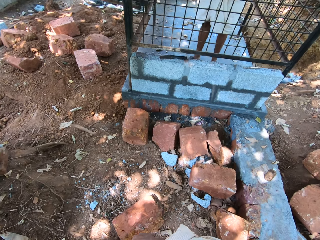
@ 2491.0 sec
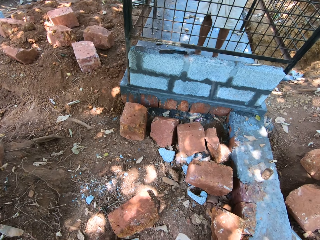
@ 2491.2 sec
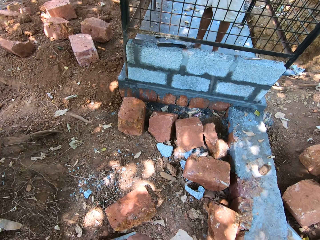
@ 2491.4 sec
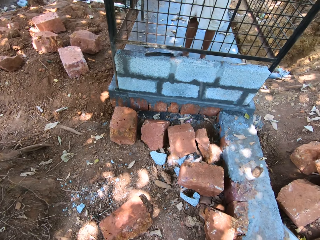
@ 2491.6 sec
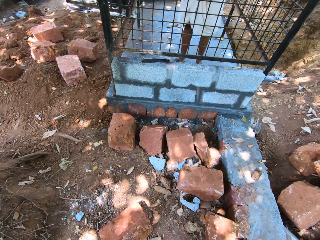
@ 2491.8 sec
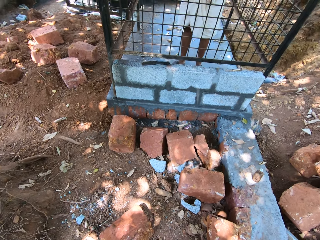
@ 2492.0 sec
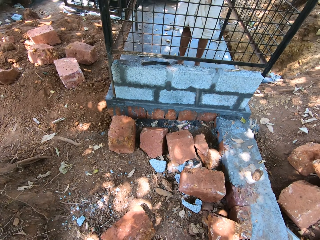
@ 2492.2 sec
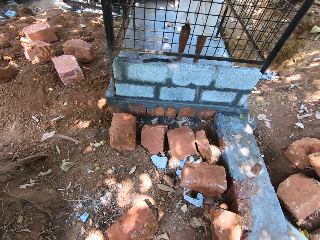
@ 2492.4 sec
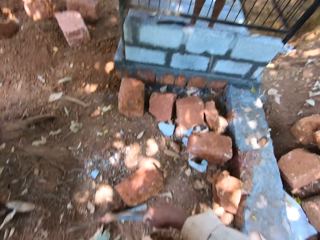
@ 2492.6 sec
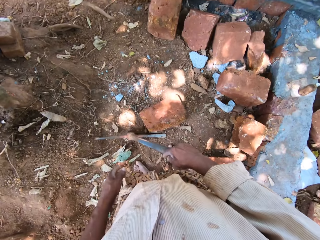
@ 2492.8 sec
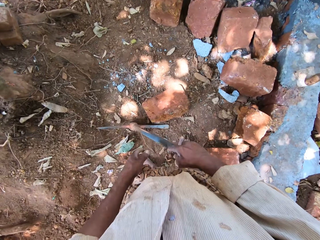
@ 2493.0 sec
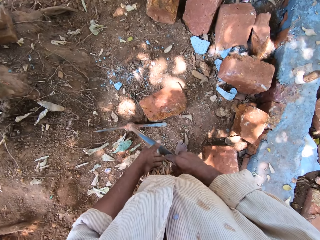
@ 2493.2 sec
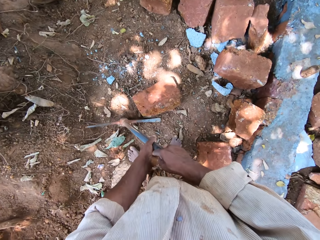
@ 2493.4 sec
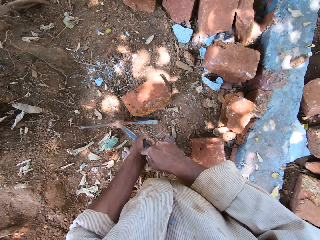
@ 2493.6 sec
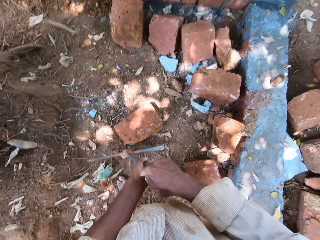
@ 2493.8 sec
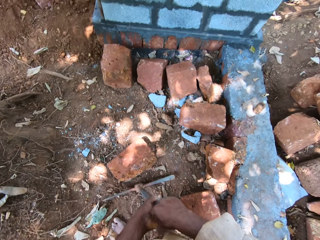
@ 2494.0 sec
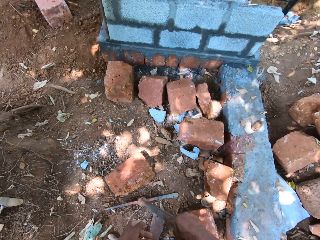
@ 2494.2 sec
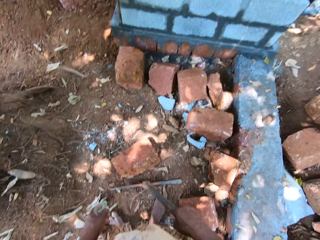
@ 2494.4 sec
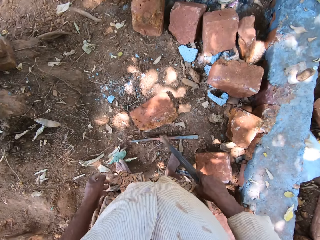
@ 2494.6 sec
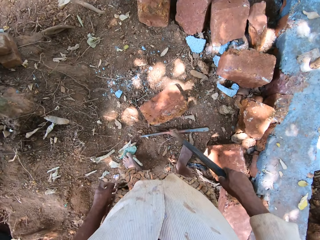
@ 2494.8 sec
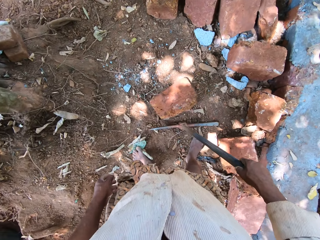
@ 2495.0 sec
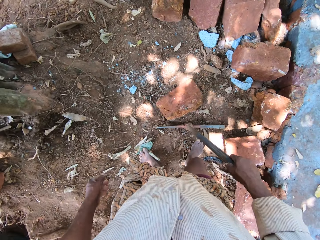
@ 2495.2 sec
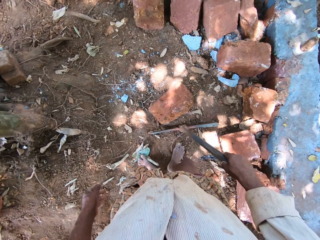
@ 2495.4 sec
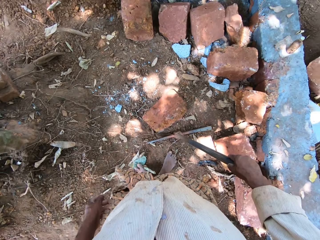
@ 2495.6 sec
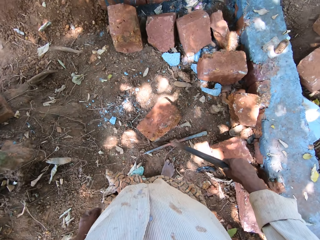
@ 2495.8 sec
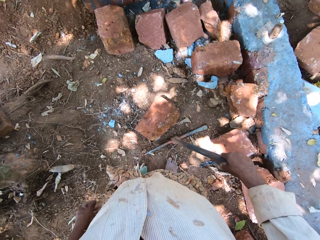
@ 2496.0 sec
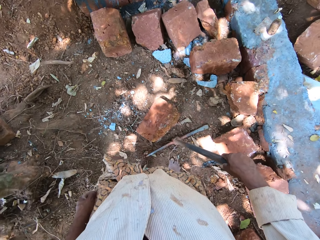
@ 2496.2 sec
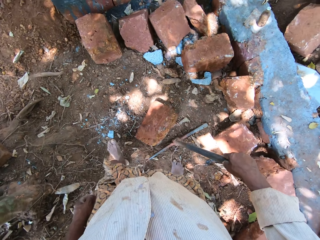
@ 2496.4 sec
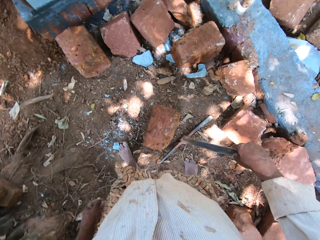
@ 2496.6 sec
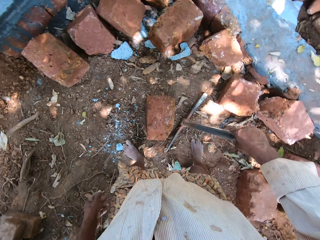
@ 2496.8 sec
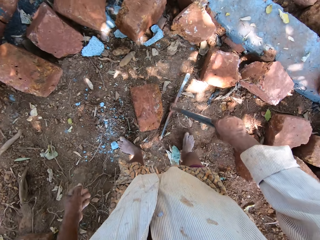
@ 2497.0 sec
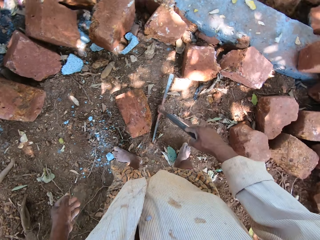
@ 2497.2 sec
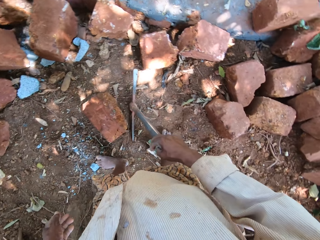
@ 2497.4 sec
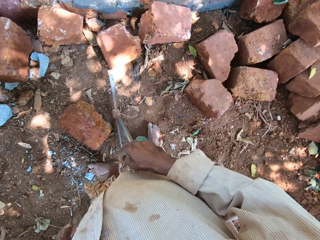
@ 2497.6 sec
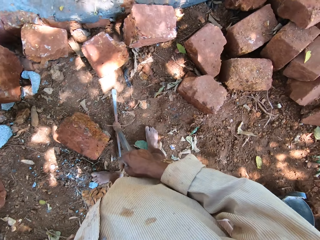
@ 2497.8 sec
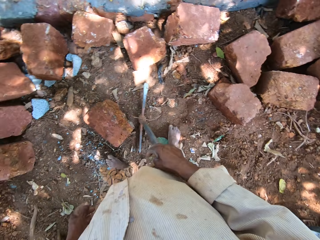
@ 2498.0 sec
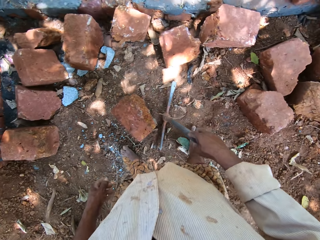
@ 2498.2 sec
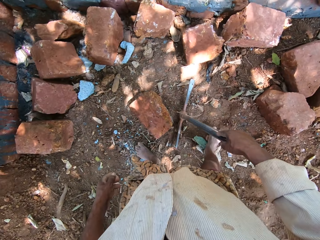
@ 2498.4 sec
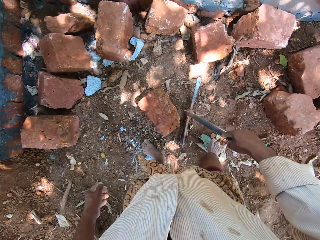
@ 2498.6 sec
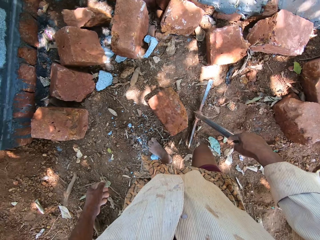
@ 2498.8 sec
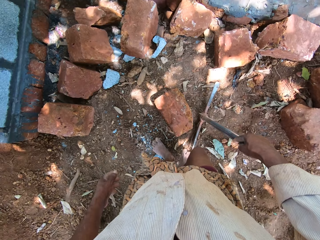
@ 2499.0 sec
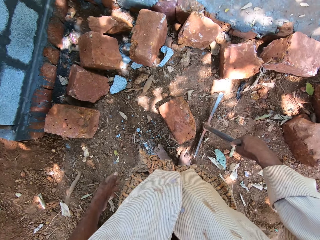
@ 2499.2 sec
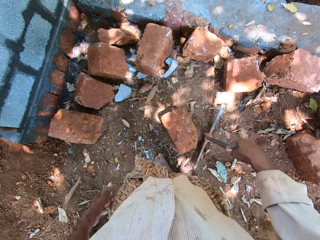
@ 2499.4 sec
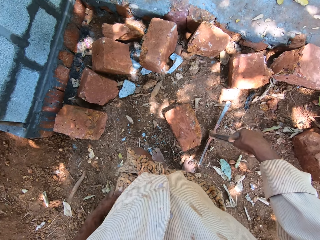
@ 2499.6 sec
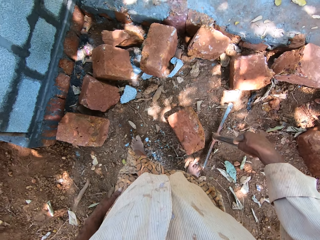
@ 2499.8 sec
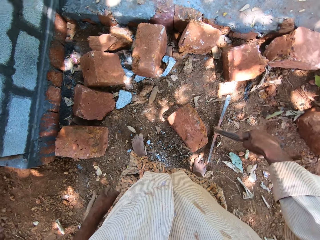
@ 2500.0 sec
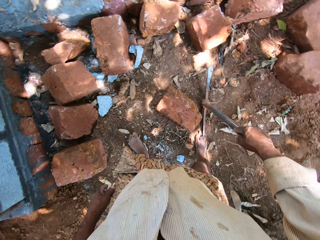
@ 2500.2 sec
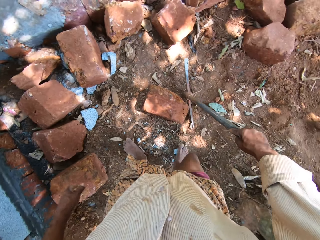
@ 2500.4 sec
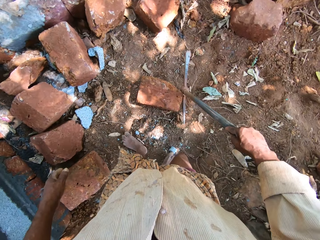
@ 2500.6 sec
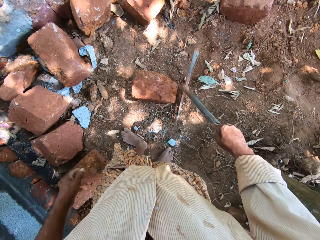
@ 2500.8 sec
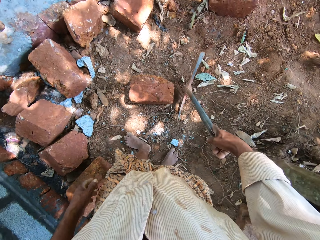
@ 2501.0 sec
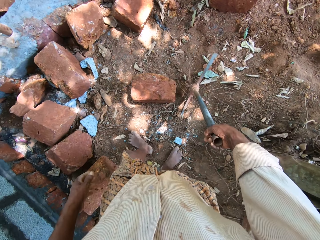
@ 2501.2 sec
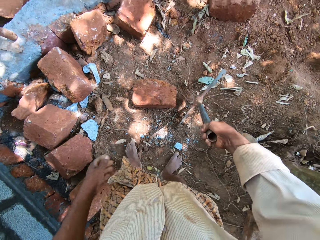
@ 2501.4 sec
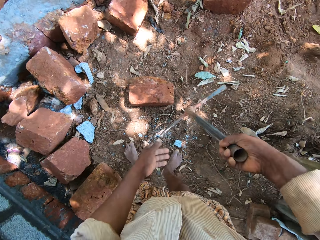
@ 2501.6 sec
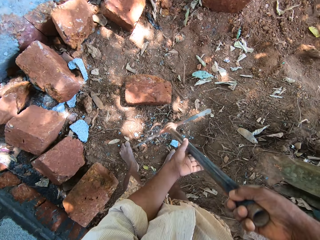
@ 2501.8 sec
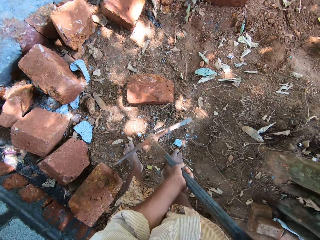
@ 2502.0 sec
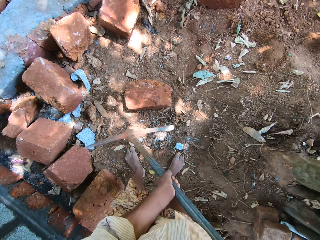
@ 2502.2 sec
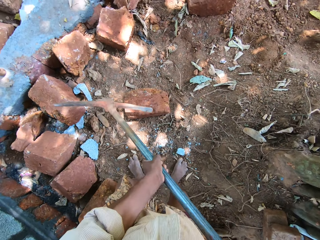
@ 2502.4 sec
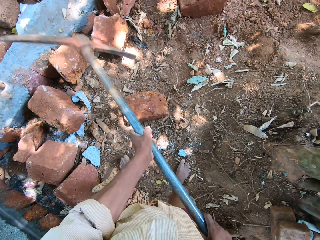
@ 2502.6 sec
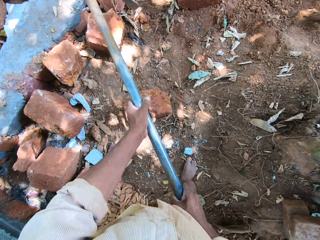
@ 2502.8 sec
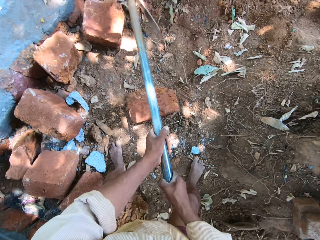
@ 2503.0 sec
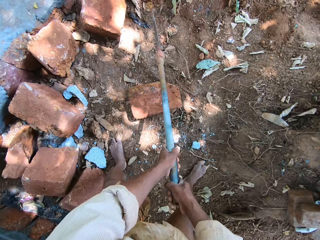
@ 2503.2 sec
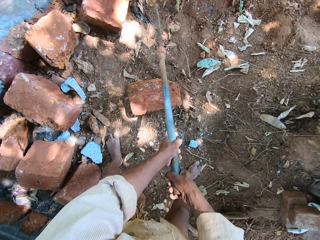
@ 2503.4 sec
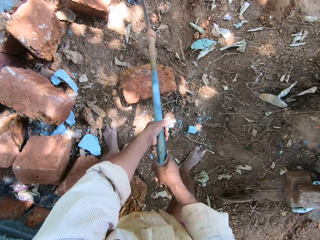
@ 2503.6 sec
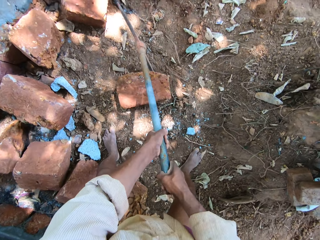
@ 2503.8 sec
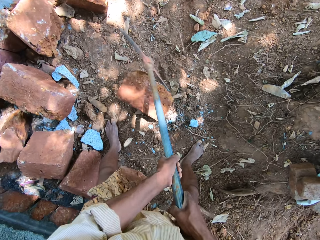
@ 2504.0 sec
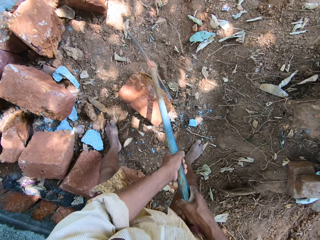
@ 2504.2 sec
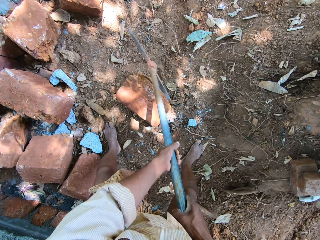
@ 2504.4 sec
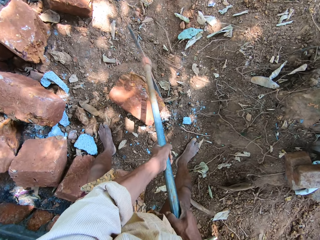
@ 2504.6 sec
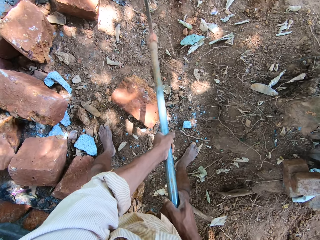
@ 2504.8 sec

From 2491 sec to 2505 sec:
The camera wearer moves around.

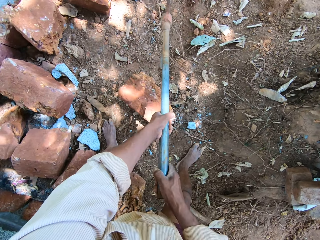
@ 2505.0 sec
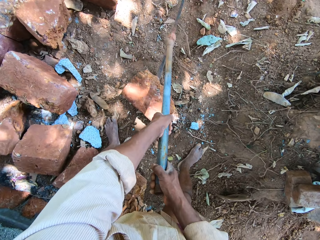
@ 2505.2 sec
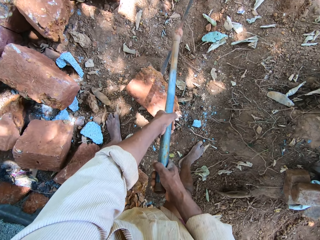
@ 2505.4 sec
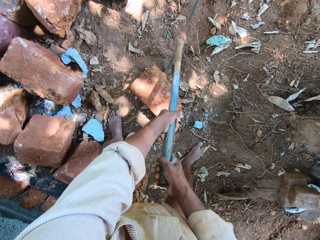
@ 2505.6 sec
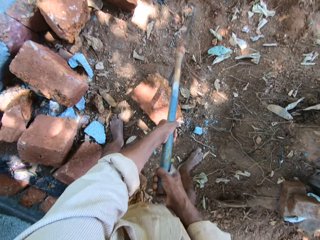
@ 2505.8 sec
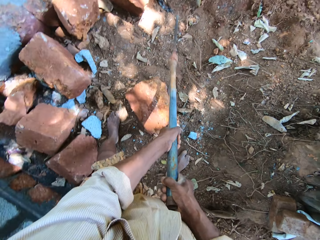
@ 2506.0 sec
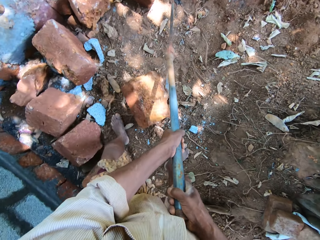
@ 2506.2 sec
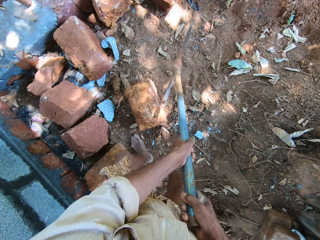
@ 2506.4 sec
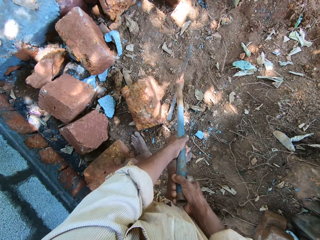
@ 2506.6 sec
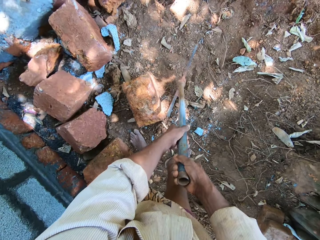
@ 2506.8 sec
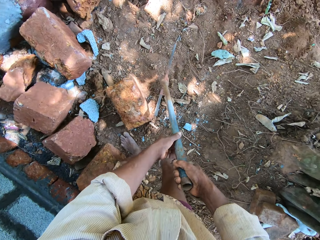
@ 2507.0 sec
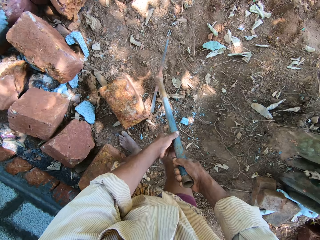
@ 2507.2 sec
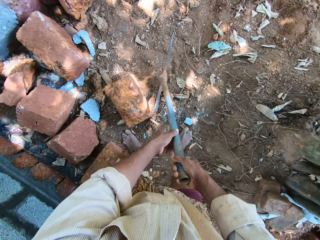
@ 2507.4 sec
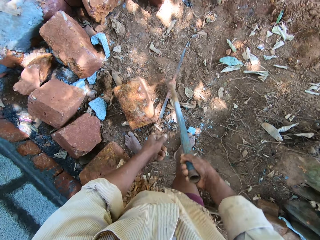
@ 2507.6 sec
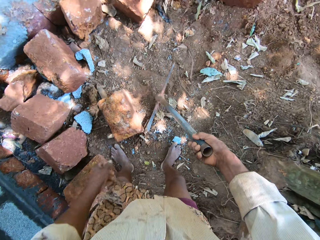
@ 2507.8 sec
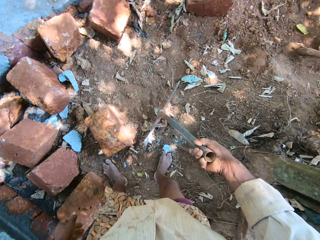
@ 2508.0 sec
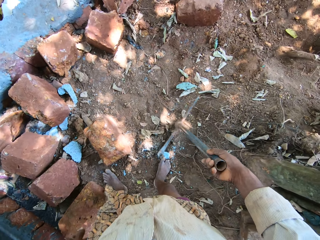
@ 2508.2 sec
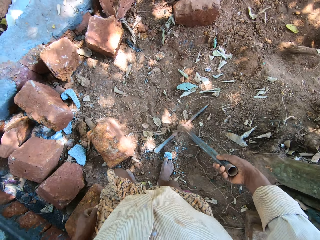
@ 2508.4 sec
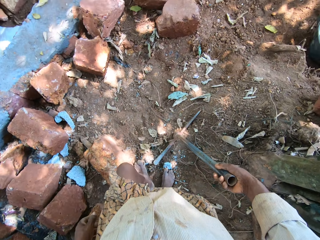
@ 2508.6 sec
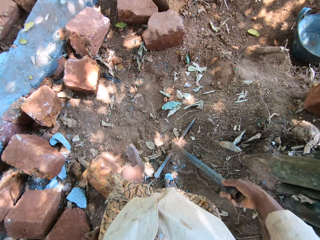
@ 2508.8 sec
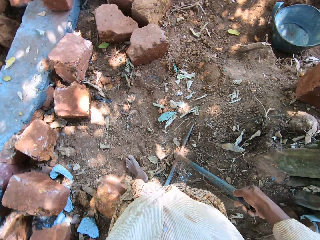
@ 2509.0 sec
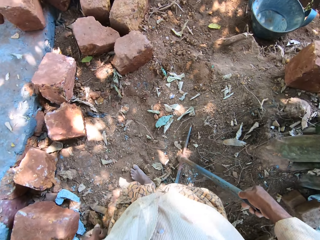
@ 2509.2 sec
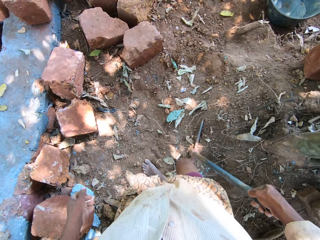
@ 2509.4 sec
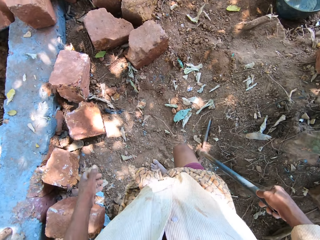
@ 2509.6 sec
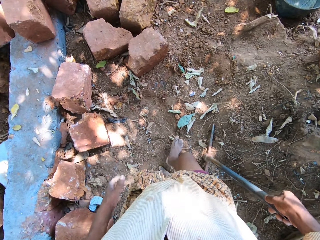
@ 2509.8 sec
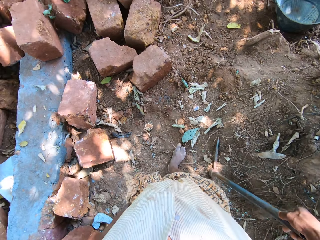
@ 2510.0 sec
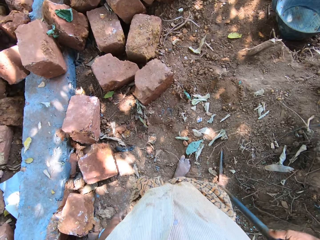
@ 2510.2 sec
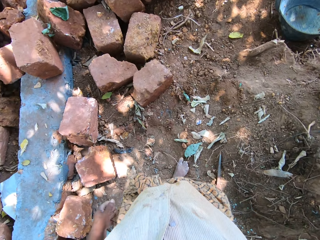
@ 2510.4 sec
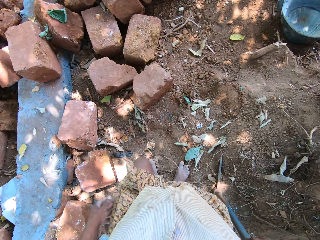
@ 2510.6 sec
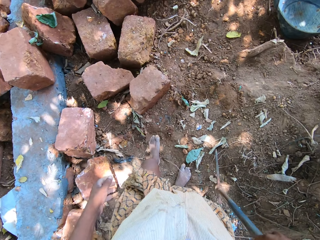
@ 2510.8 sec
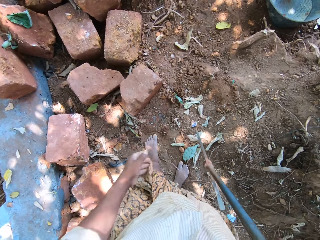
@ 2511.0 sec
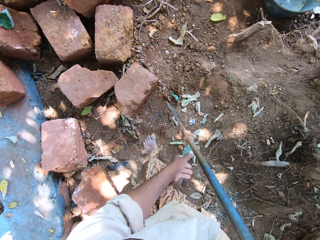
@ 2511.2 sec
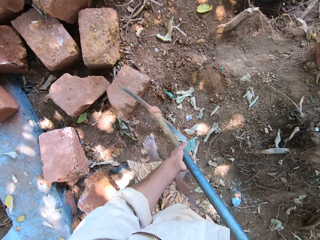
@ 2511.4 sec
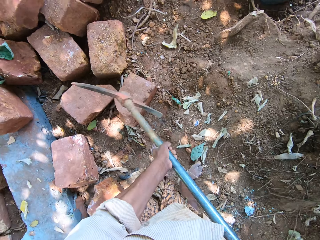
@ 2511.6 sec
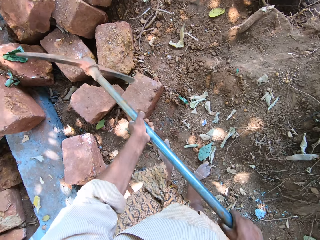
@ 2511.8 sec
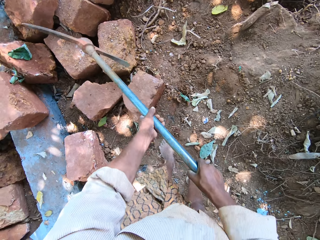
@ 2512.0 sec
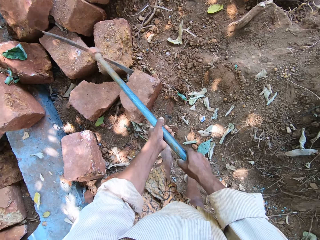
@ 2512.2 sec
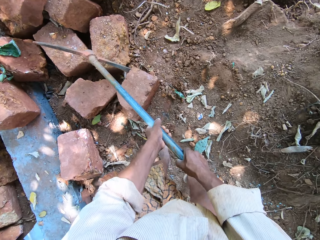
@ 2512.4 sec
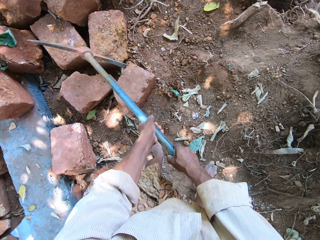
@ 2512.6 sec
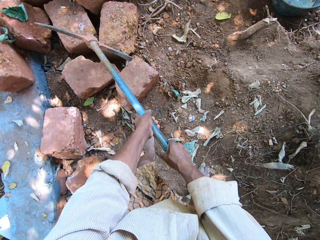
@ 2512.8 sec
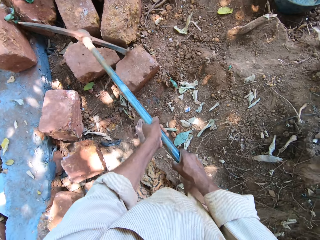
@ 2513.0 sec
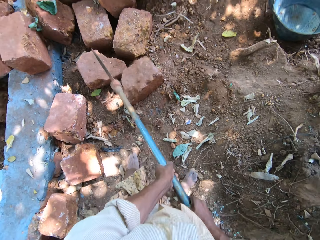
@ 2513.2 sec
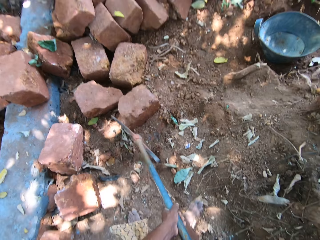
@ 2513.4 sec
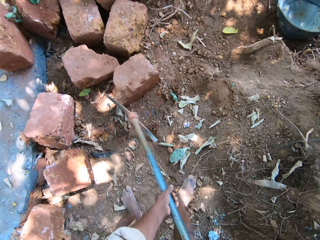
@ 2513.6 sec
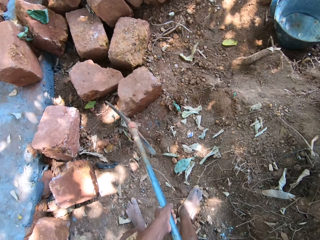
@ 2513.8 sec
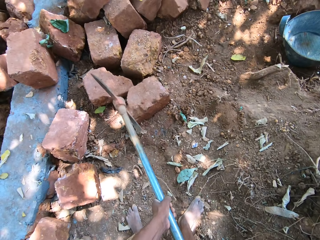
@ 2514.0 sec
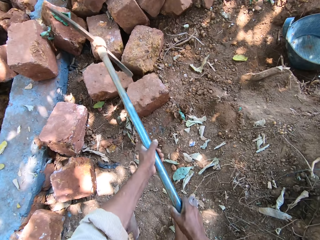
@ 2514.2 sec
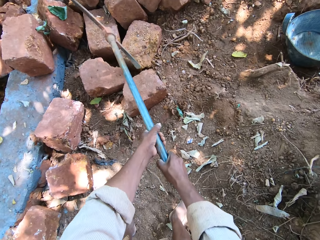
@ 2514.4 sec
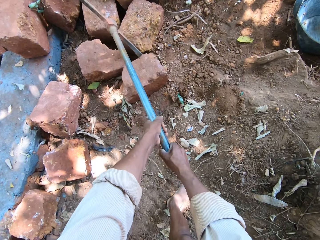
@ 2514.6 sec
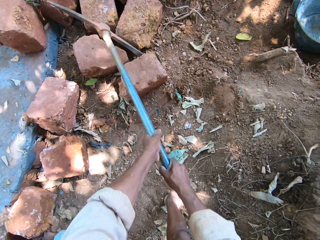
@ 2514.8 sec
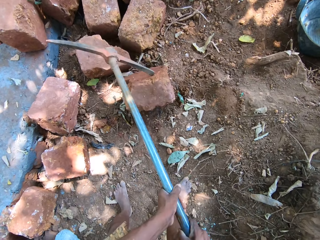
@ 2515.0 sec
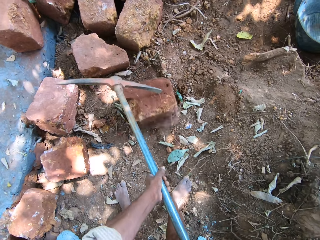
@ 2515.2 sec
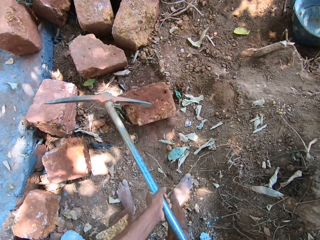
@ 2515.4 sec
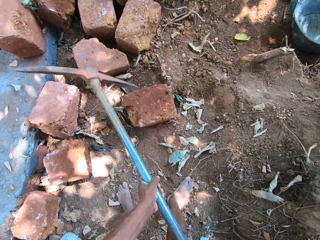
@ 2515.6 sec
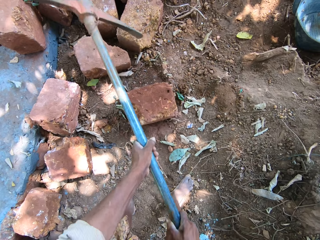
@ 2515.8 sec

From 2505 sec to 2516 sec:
The camera wearer pulls the rock with the pickaxe. He pulls the rock with the pickaxe again. He moves a mud block on the ground with the mattock in his hands.
